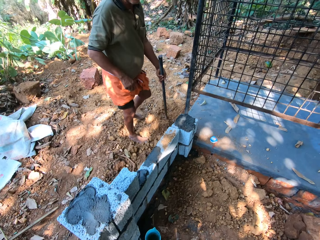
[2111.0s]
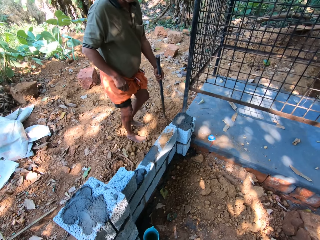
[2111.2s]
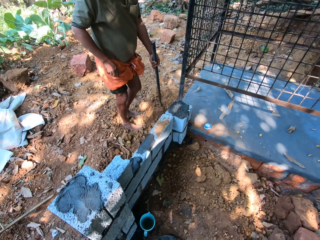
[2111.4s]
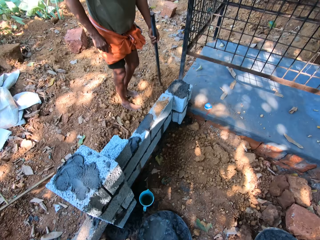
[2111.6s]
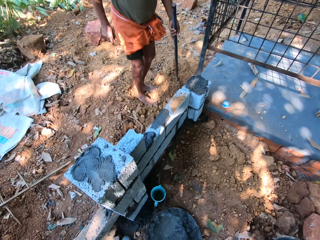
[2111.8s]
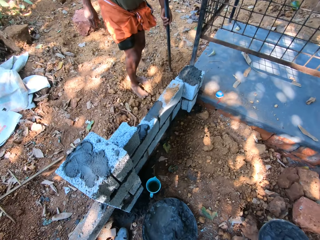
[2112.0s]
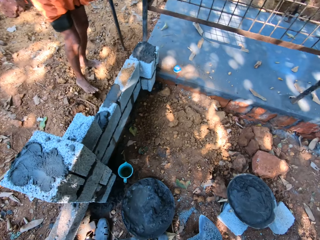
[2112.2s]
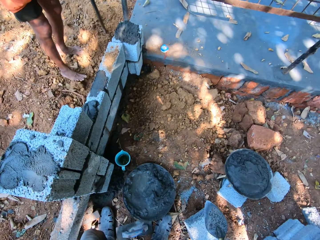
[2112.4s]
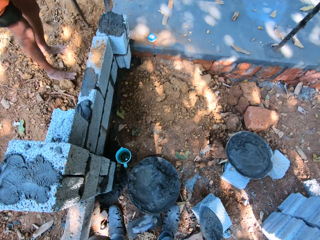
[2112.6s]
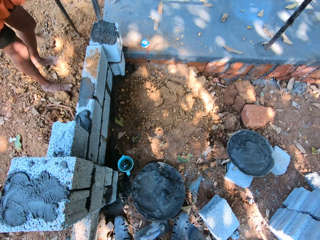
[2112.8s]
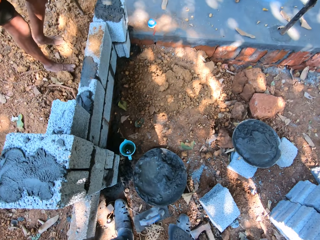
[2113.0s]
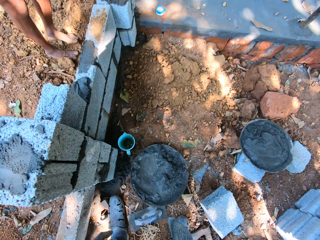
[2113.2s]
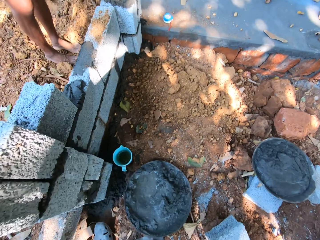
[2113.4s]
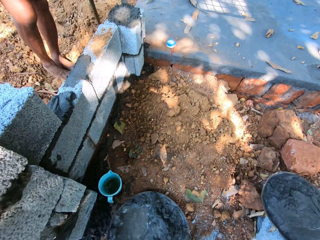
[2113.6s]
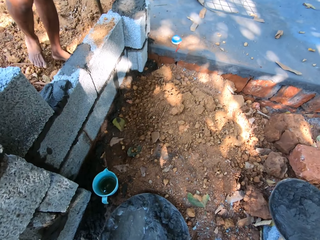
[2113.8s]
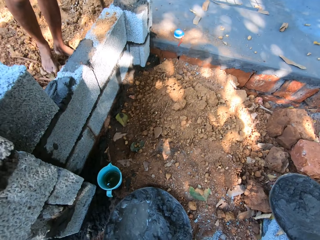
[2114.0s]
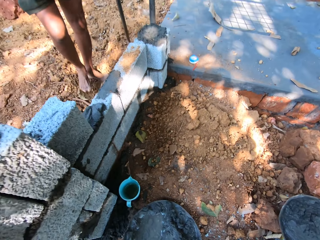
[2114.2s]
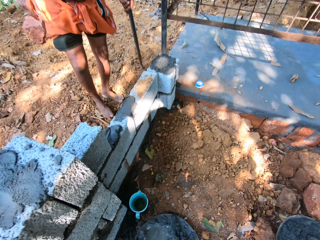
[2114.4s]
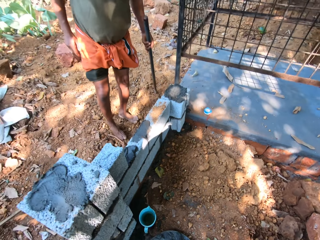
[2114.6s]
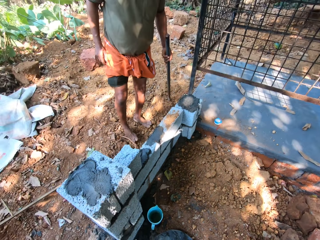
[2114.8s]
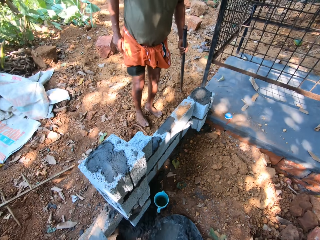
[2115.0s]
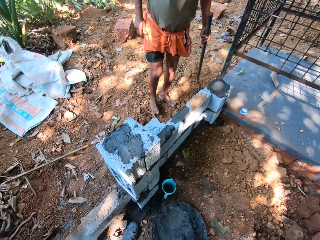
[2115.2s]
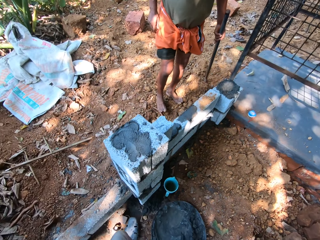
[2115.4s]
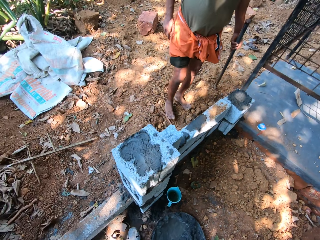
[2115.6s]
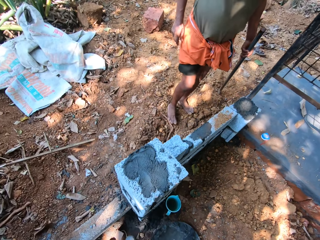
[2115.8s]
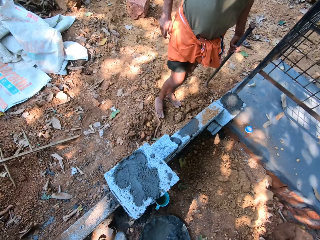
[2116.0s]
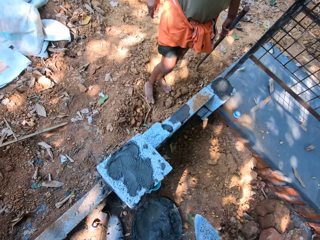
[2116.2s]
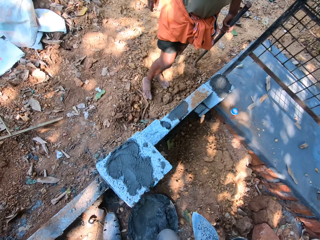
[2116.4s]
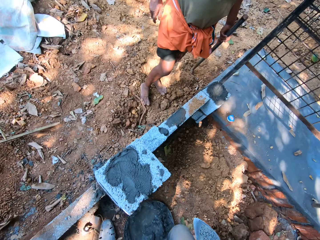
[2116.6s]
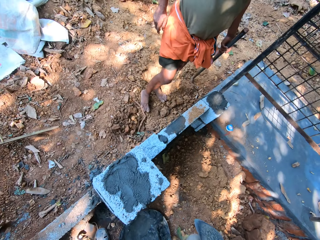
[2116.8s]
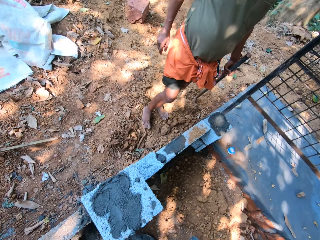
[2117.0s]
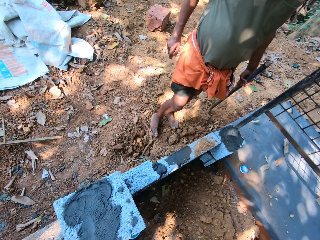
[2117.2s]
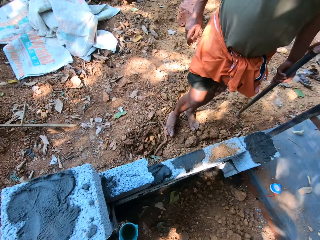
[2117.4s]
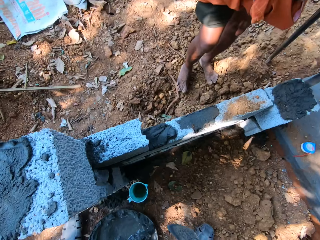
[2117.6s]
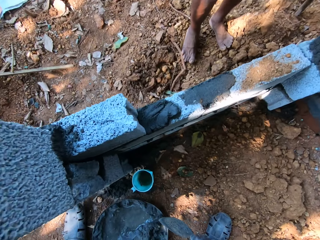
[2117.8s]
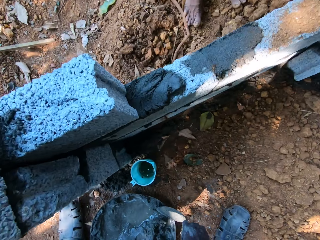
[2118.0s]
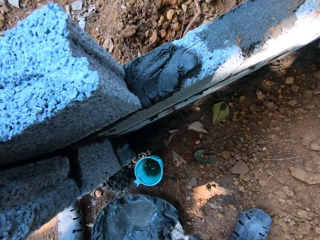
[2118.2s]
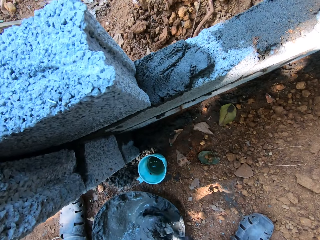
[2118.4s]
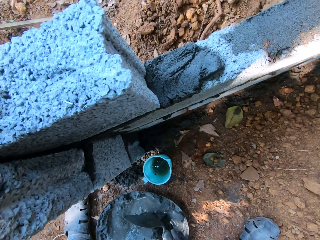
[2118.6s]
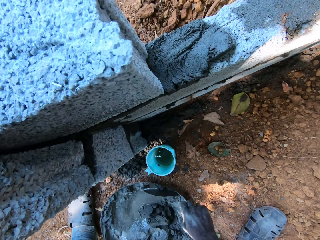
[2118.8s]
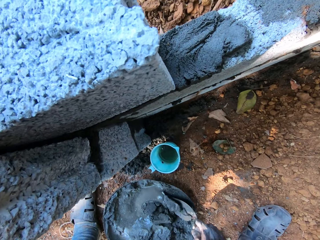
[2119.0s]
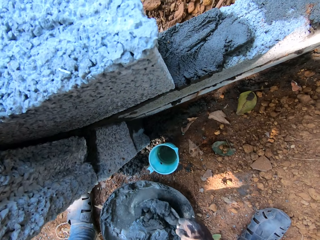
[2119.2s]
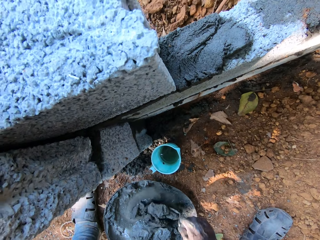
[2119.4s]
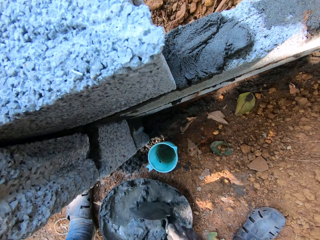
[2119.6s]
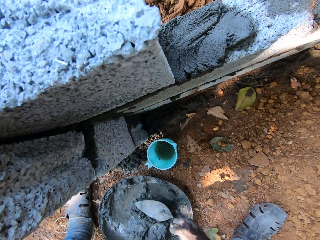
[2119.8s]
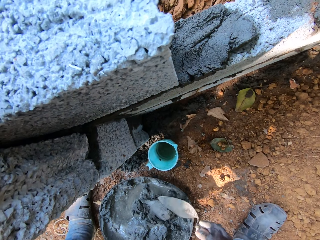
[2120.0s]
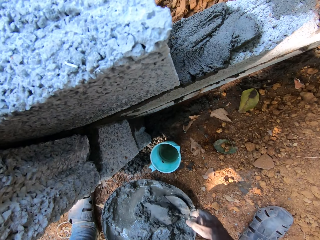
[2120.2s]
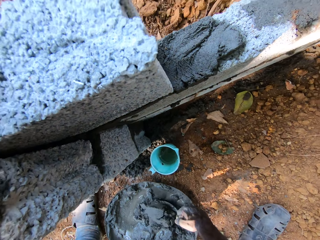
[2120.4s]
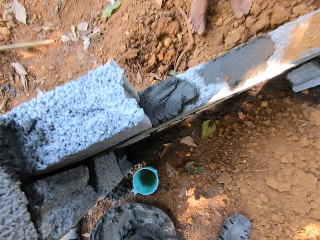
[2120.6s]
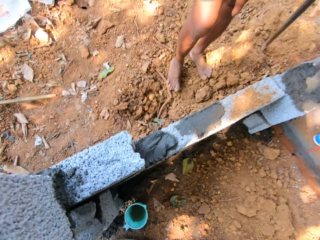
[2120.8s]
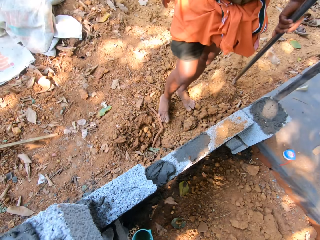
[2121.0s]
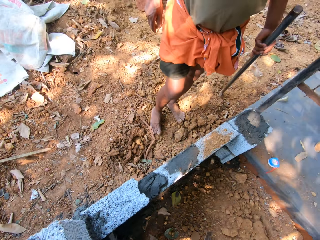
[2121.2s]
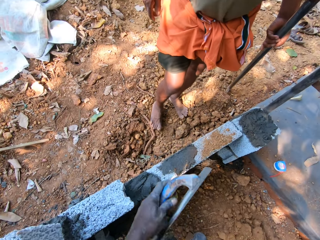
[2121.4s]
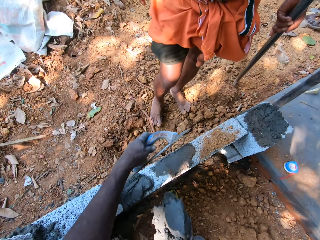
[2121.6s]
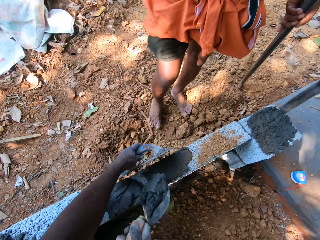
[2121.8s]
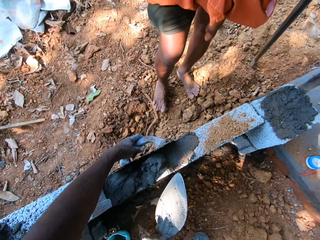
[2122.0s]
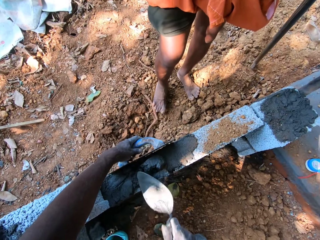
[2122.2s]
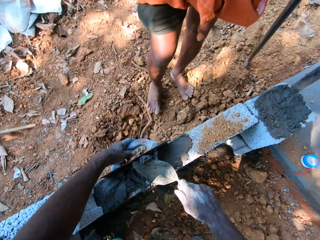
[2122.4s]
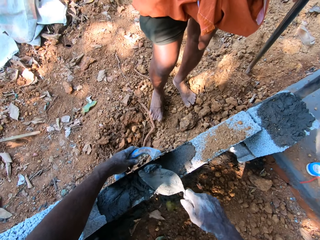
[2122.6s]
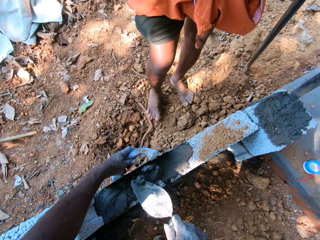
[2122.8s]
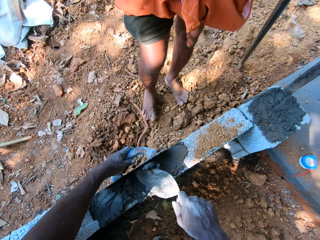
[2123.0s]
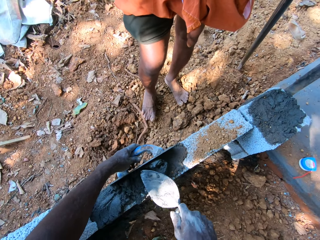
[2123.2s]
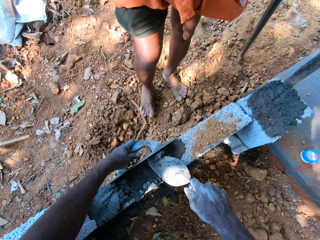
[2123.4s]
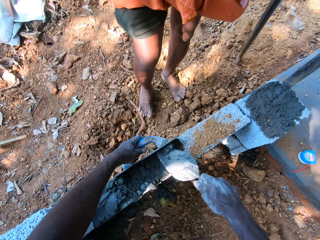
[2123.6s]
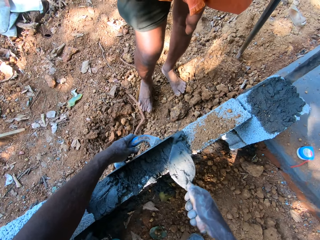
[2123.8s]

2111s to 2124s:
The camera wearer looks around. He mixes some mortar in the pan with the trowel in his right hand. He scoops some mortar in the pan with the trowel in his right hand. He fills a part of the wall with mortar from the trowel in his right hand. He guards the mortar on the wall with the float in his left hand.

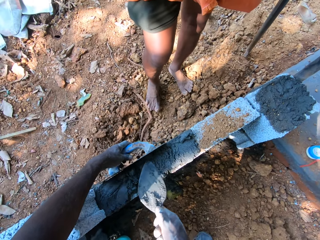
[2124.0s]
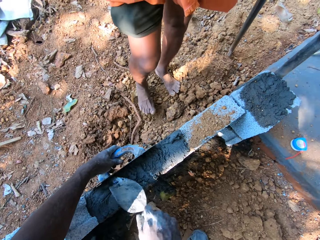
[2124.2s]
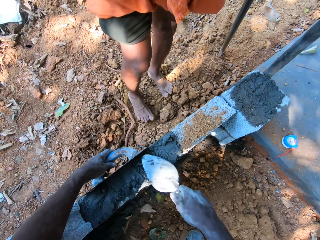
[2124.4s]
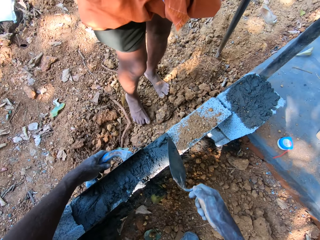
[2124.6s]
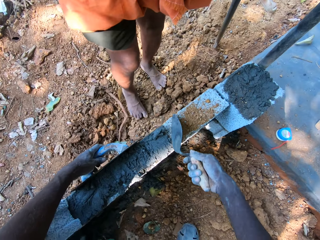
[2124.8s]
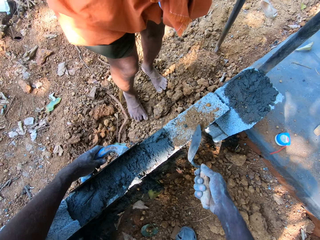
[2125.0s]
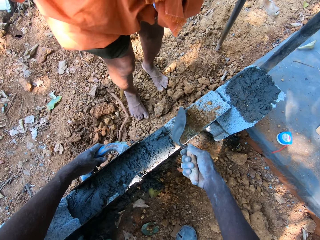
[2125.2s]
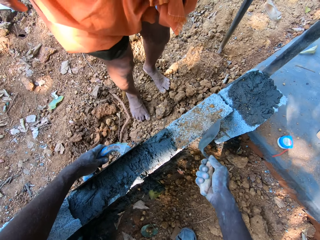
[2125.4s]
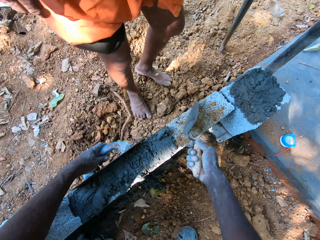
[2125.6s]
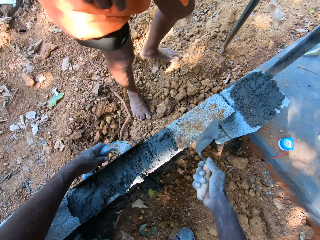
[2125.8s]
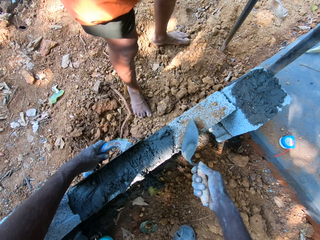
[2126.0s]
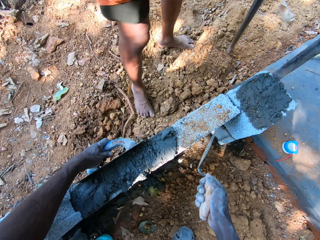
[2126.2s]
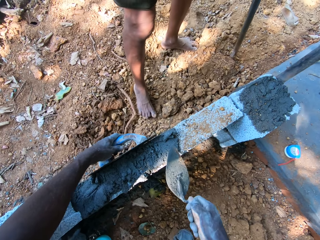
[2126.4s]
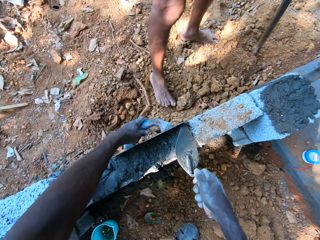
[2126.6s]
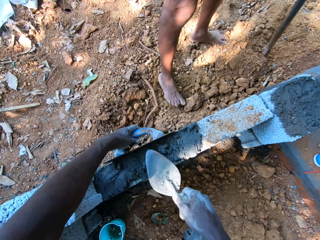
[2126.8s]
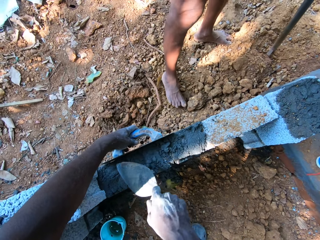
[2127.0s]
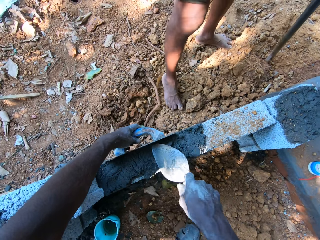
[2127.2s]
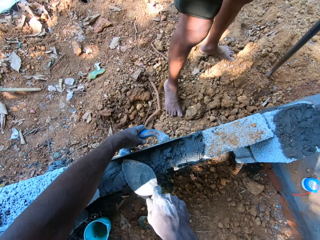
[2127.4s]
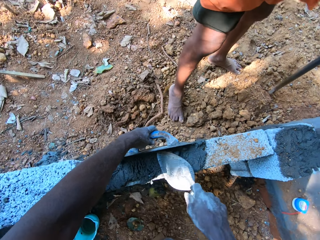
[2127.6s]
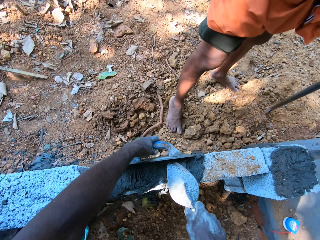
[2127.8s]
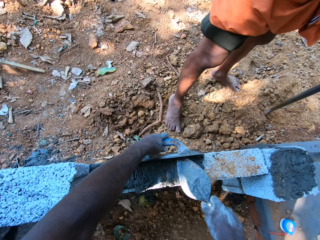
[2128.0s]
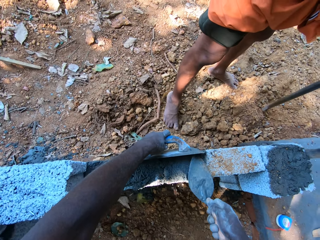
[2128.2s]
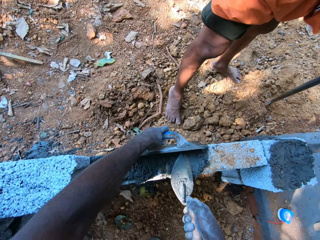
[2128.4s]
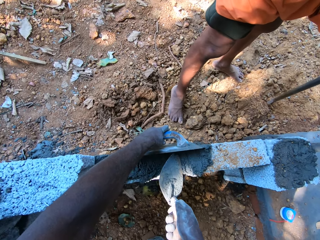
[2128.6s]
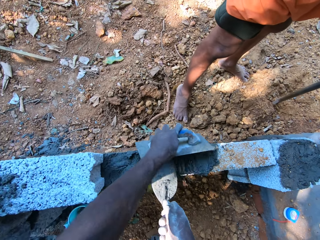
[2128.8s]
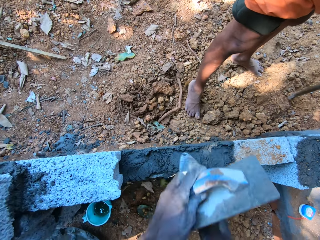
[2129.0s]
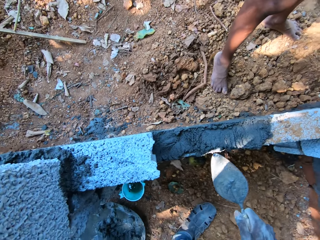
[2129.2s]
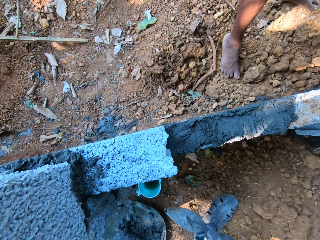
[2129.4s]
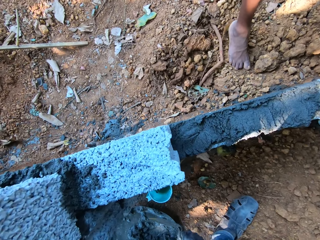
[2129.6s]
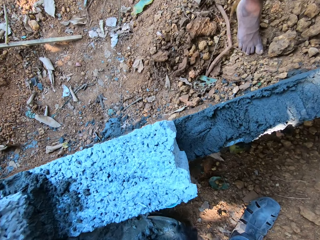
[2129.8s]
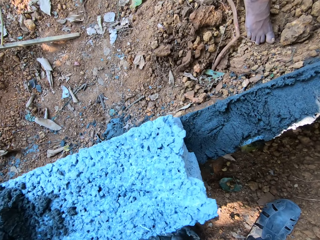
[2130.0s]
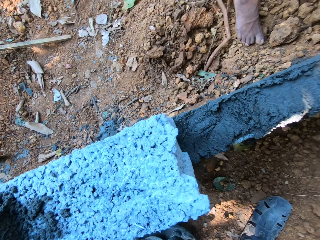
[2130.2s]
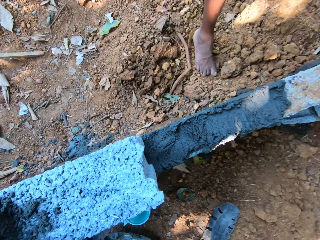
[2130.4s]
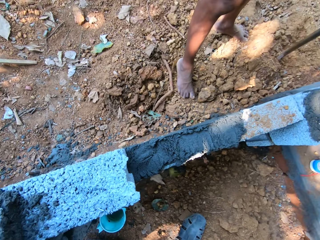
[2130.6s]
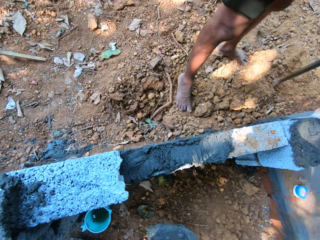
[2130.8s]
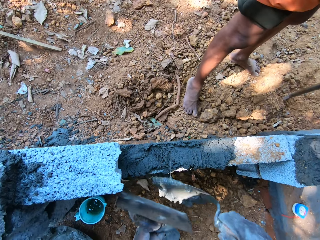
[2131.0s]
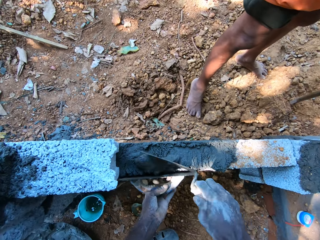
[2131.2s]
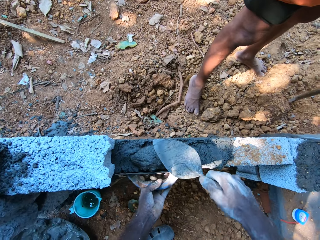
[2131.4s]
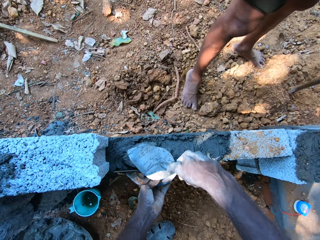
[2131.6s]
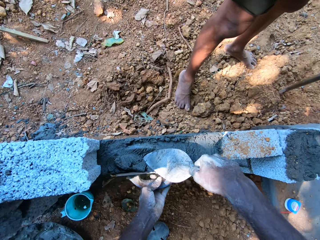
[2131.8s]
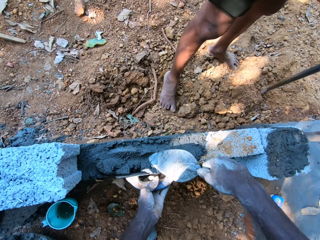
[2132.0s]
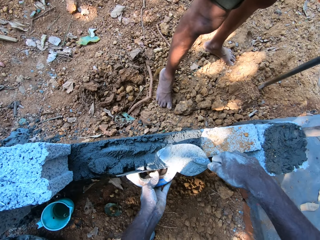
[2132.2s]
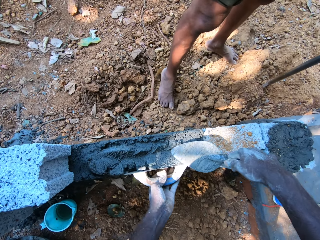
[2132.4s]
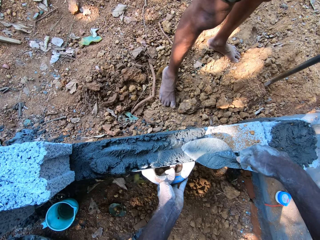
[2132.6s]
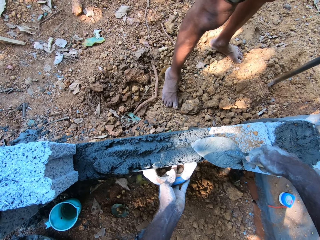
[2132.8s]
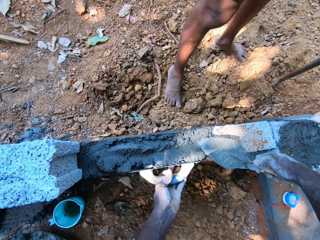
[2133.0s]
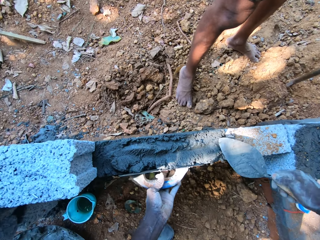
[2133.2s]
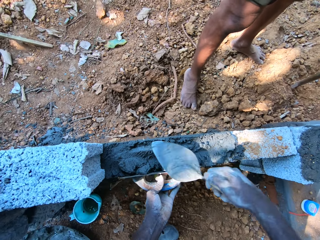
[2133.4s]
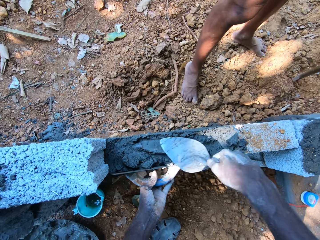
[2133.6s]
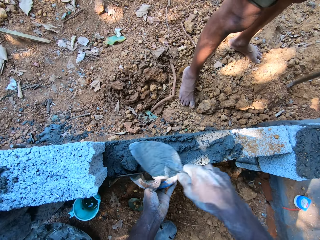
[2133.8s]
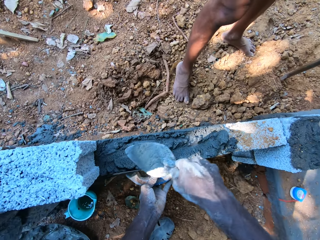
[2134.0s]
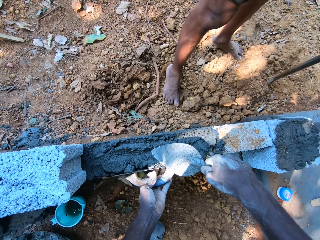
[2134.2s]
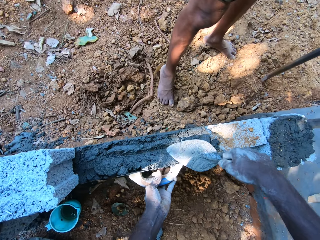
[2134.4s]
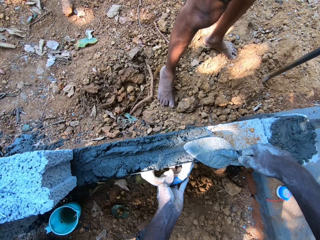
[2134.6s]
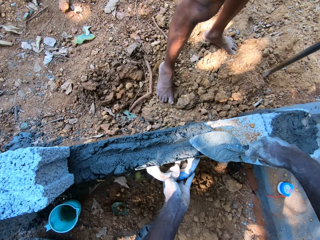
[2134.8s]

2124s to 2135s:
The camera wearer scrapes sand off the wall with the trowel in his right hand. He plasters the wall with the trowel in his right hand. He aligns the concrete with a hand float and the trowel. He scoops some mortar in the pan with the trowel in his right hand. He fills the part of the wall with mortar from the trowel in his right hand. He guards the mortar on the wall with the float in his left hand.
